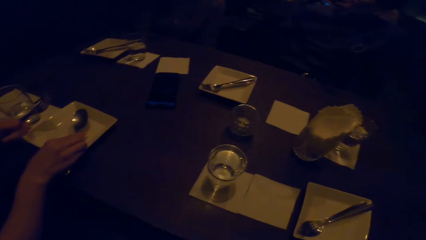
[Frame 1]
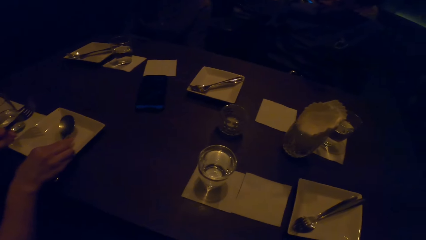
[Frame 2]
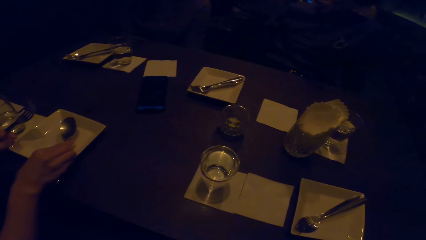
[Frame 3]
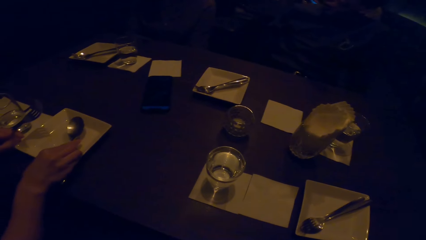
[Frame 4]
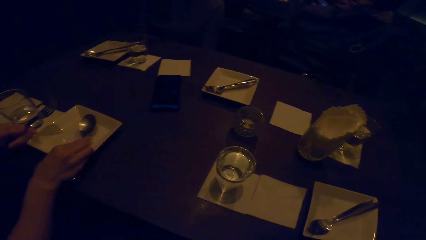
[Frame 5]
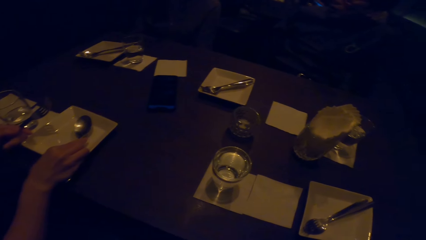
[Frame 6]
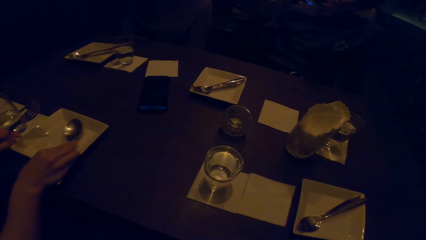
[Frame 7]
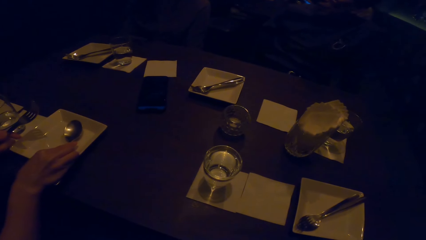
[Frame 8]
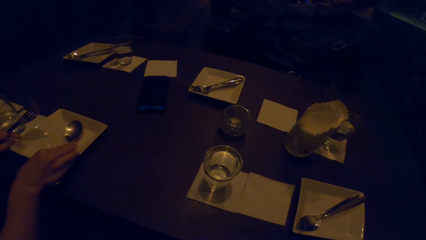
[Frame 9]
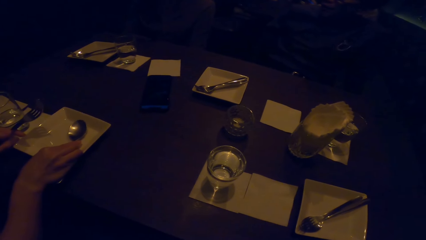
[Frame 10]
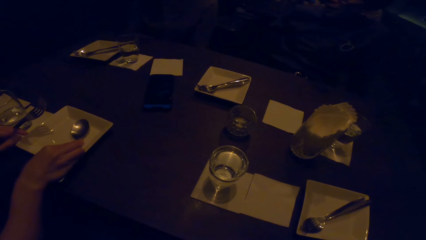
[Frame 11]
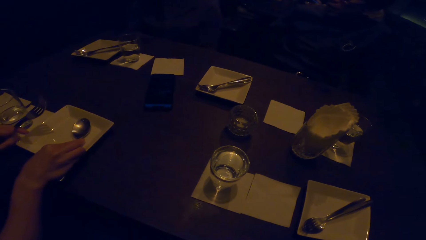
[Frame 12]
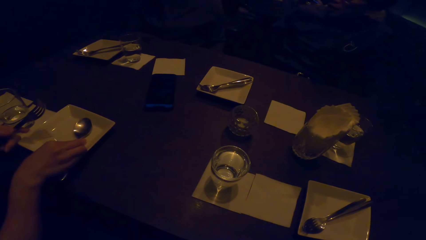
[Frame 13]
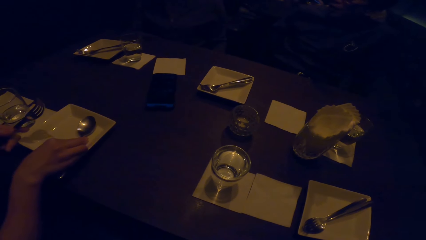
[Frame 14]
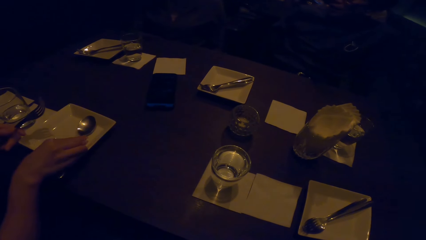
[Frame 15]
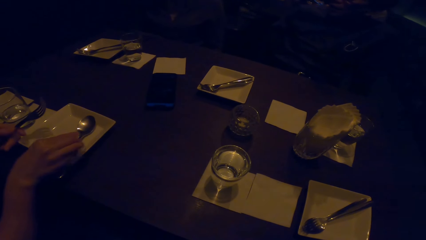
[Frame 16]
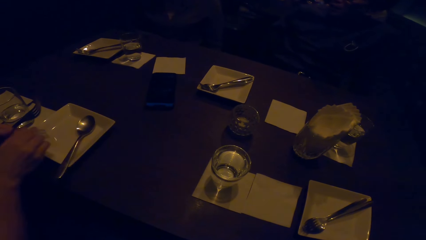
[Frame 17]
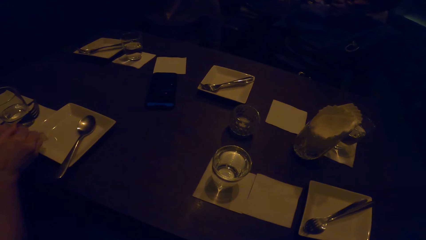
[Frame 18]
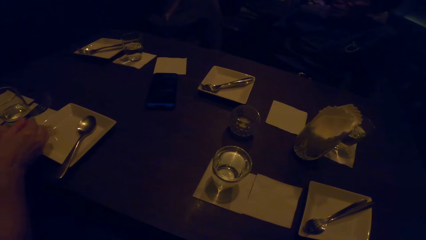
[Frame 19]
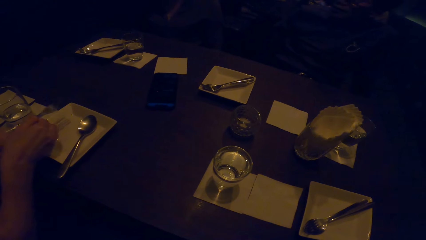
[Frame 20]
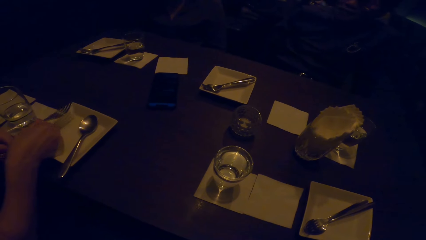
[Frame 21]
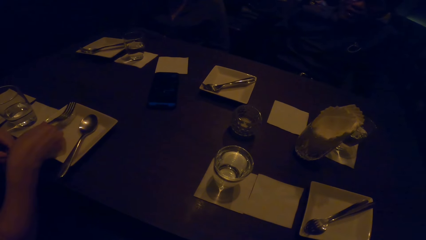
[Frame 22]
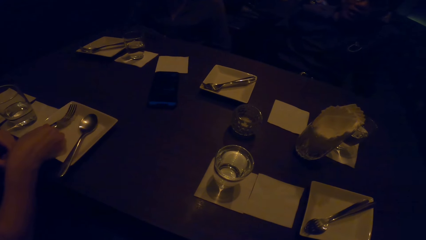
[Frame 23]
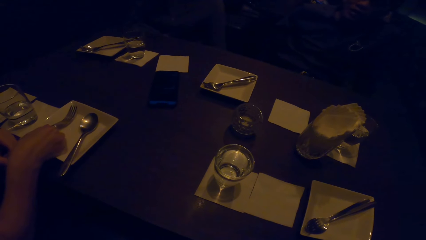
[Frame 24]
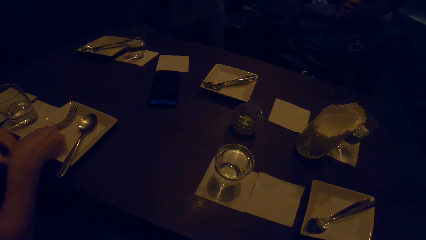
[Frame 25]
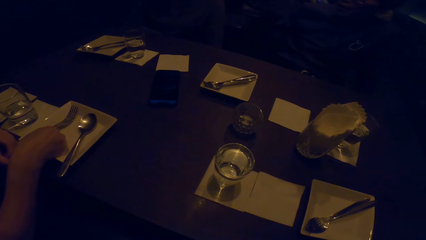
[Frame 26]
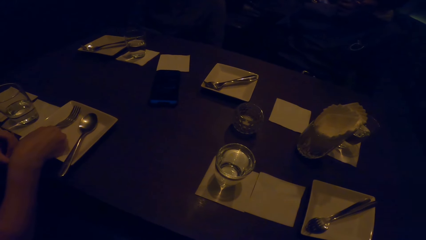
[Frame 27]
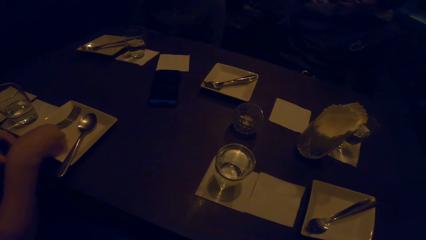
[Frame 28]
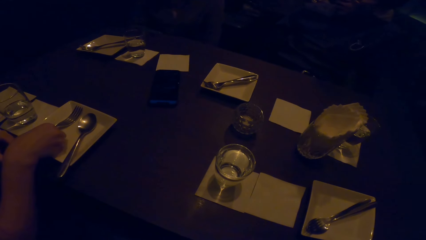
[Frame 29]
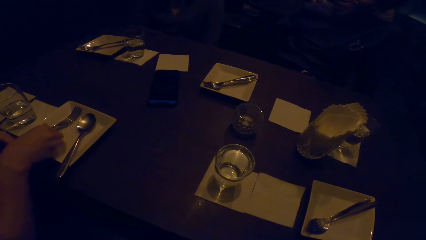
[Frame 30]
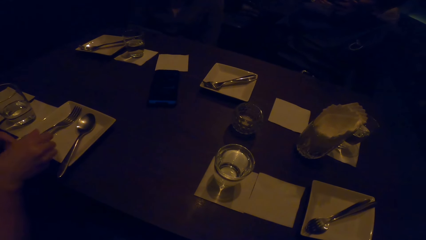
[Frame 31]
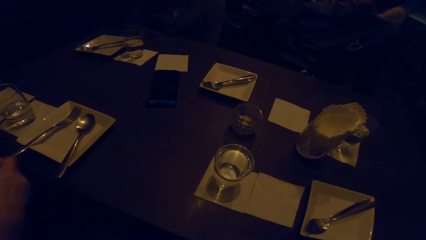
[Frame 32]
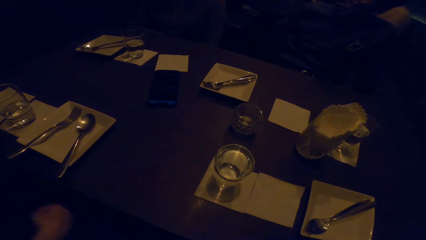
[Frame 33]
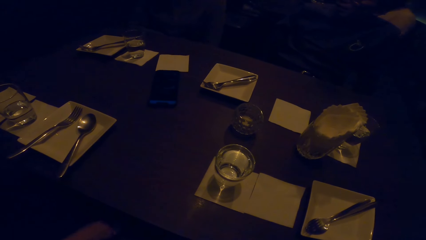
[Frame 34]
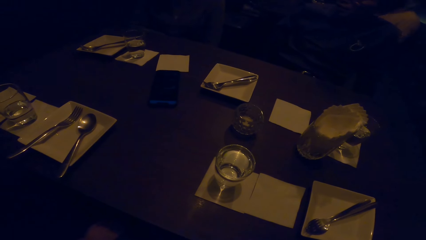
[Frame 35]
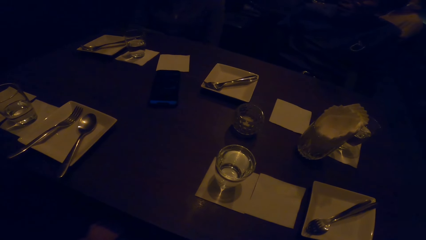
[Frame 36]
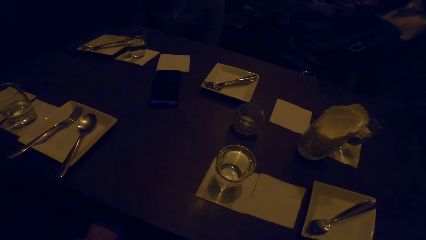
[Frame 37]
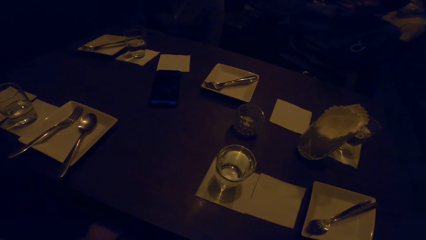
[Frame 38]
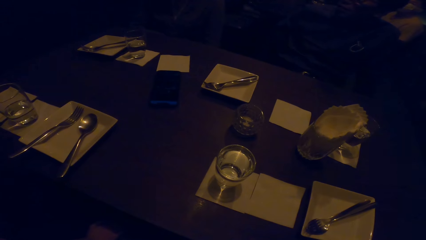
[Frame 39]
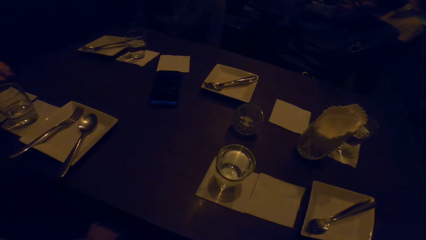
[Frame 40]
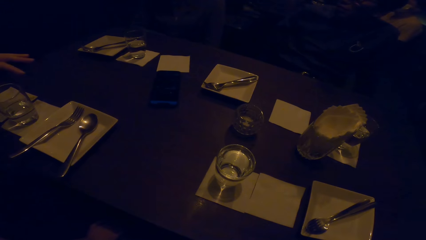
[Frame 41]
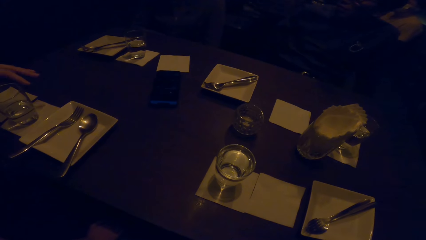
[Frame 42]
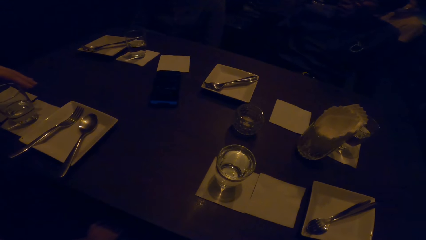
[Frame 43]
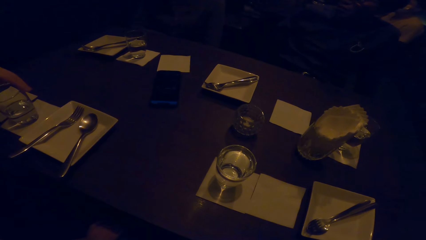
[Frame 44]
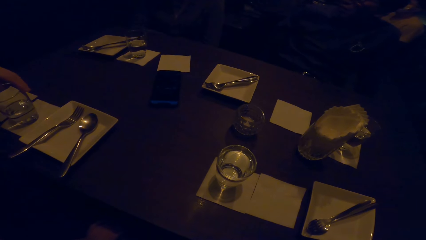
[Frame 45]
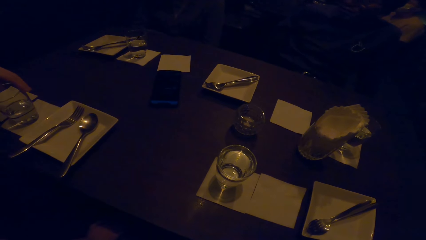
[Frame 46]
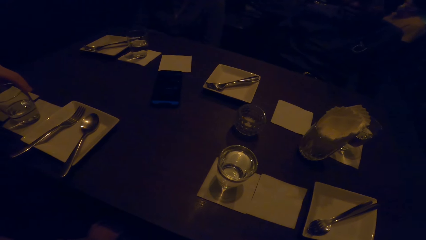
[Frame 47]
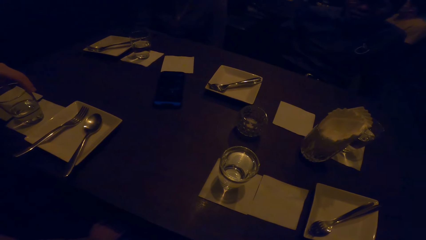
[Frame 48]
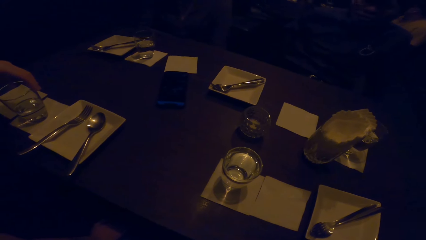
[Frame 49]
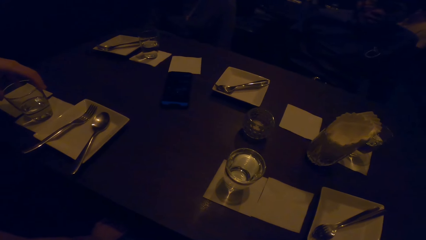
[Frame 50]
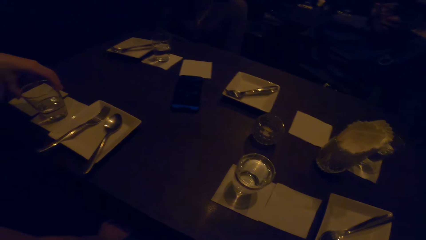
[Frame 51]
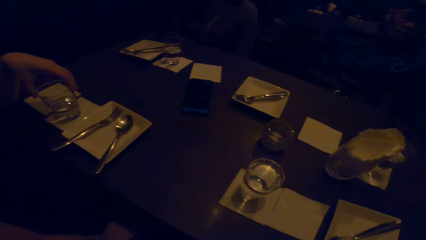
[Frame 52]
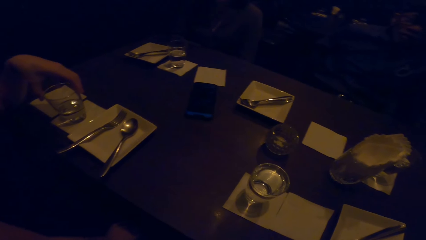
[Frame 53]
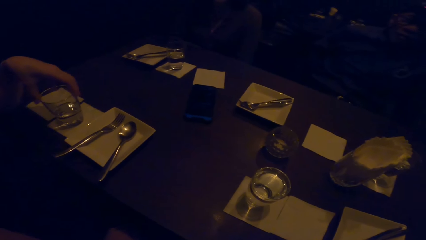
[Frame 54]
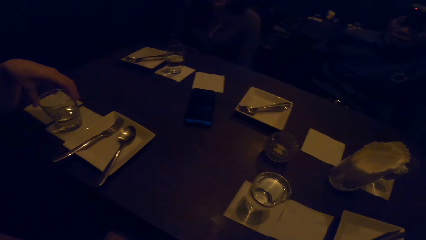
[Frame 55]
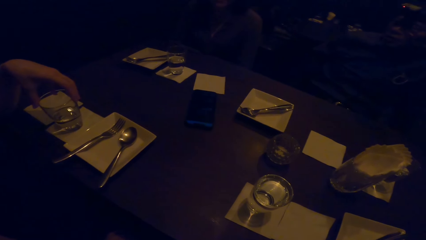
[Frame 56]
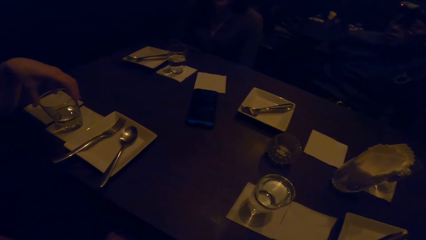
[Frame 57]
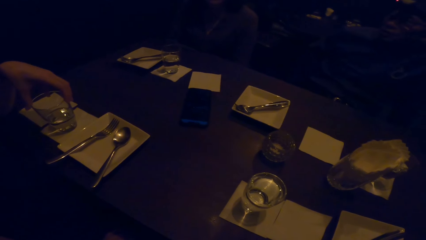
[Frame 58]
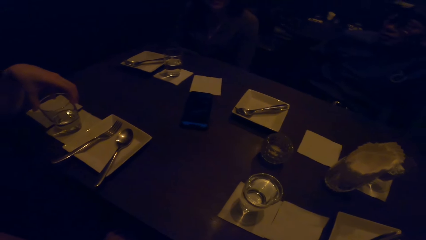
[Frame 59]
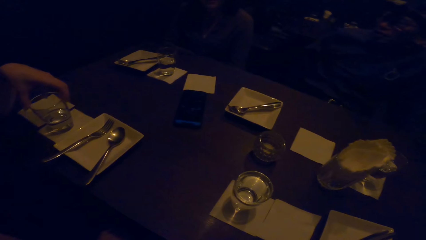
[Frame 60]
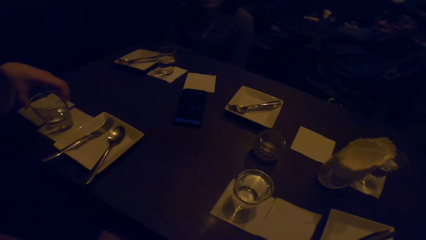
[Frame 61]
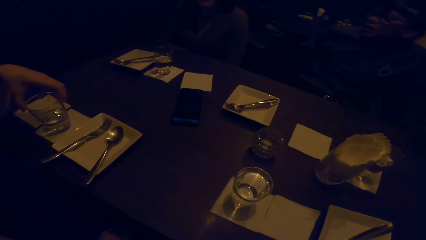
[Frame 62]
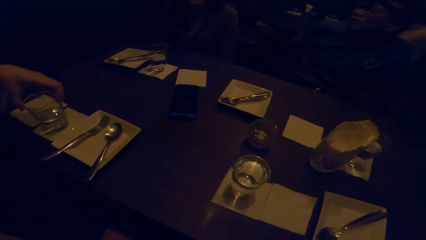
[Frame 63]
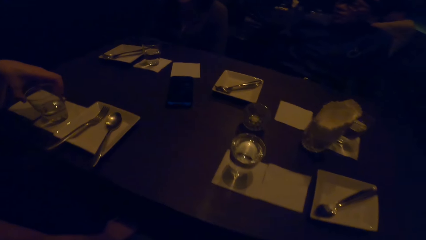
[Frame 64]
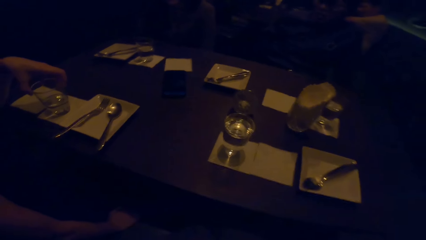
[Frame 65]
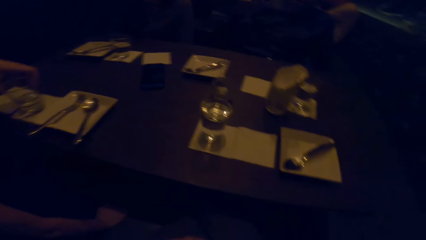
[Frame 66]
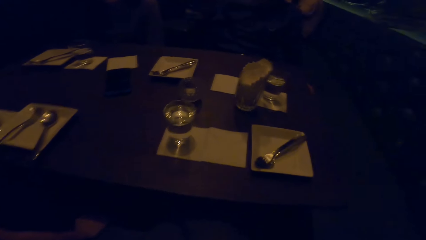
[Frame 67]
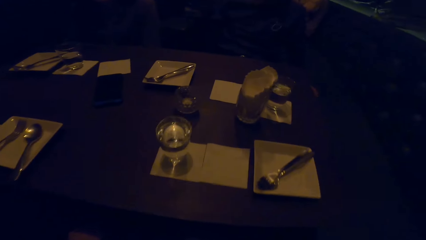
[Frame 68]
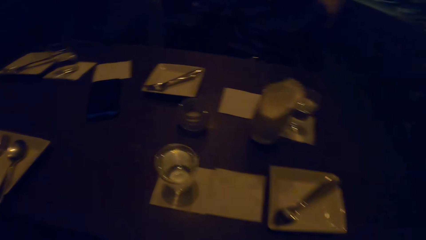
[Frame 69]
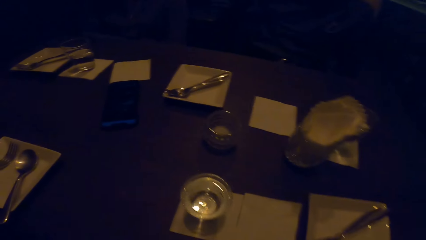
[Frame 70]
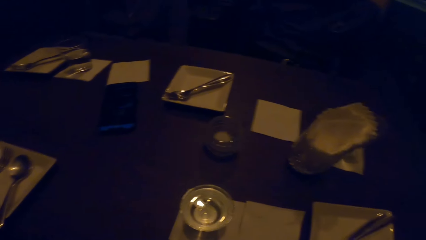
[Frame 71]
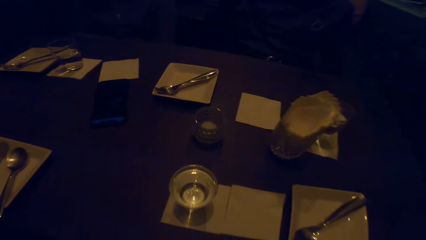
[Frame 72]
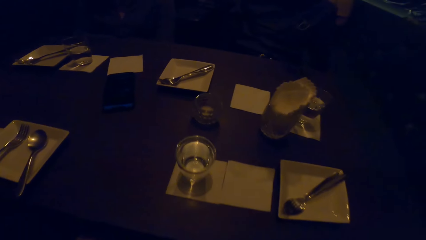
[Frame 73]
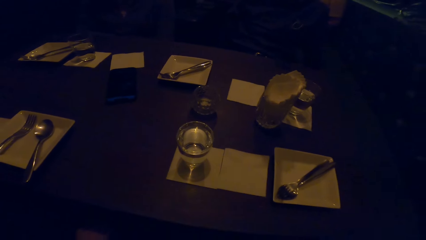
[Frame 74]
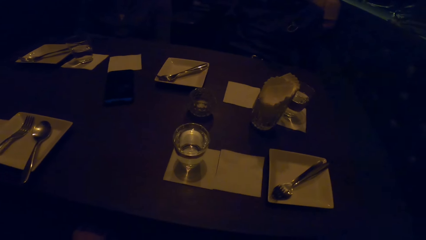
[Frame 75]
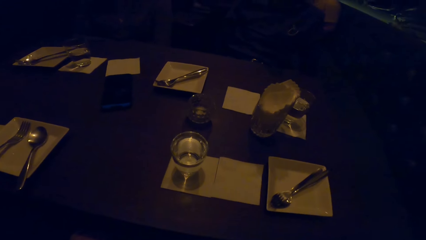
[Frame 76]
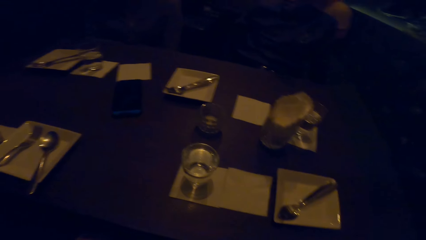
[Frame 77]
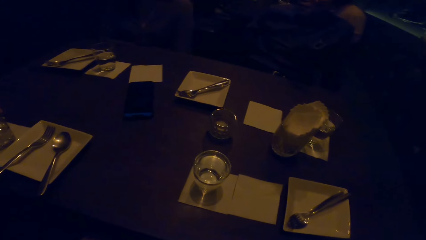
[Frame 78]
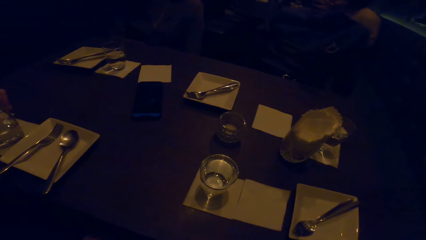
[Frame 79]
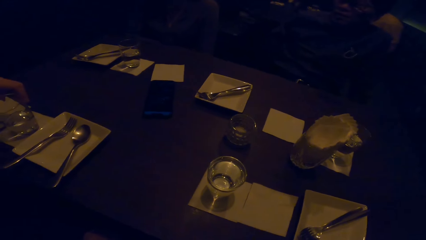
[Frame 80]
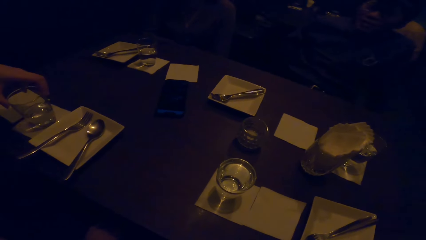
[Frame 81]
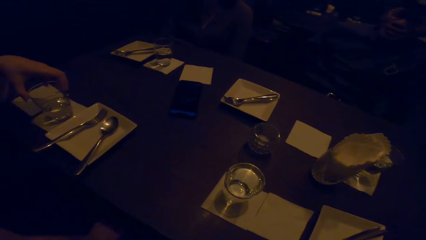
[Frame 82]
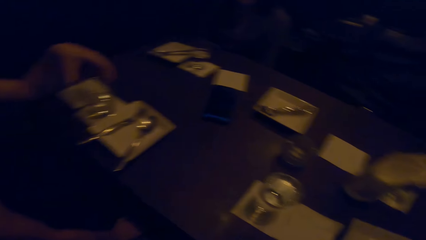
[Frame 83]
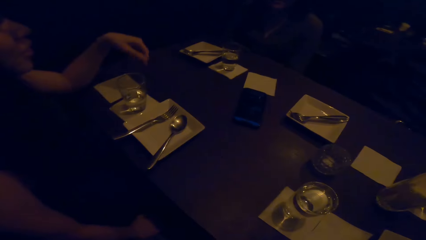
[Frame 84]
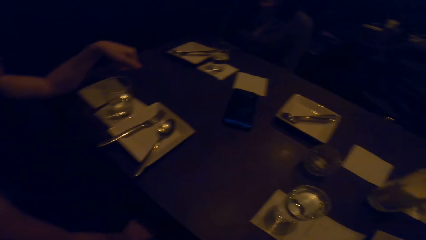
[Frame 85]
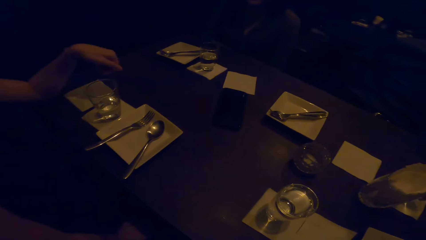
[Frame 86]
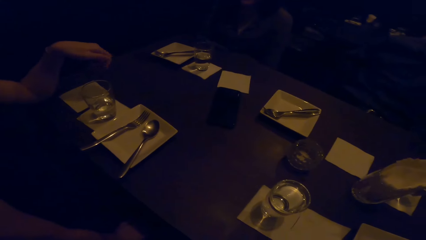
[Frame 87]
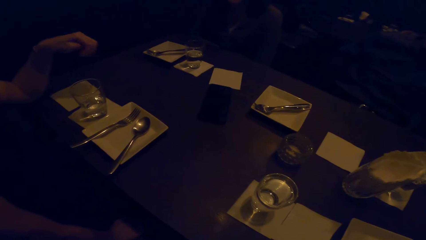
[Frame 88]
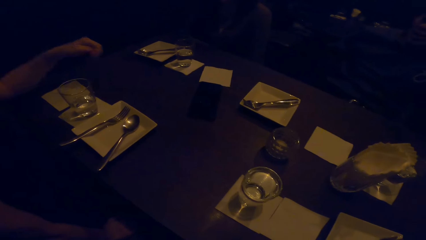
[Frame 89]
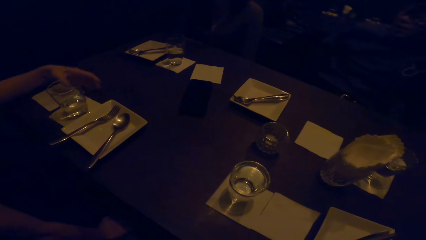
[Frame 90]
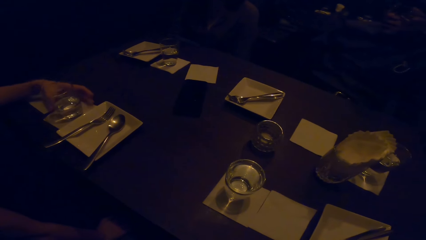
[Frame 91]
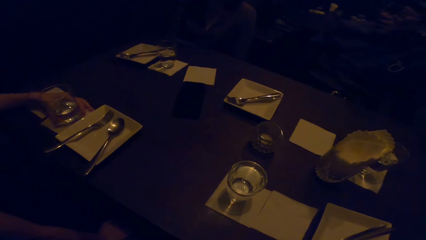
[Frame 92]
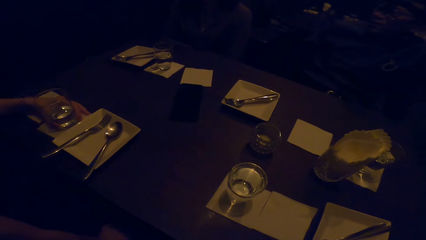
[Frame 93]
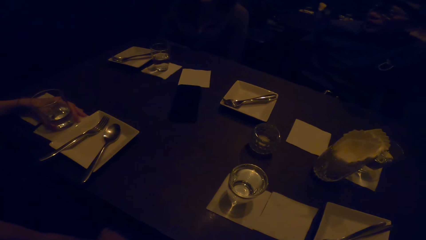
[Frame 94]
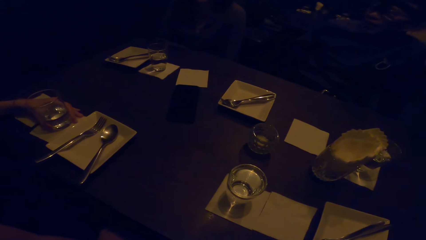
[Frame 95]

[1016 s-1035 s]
The camera wearer looks around. A woman places a spoon in the plate and places a fork in the plate. The woman holds a glass of water. The camera wearer looks around.
